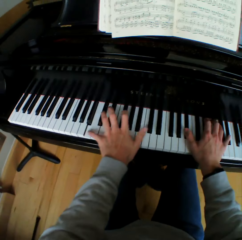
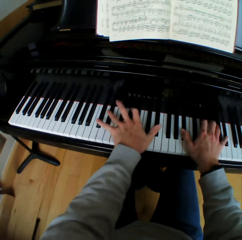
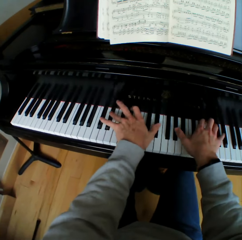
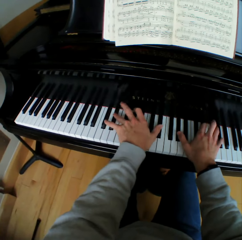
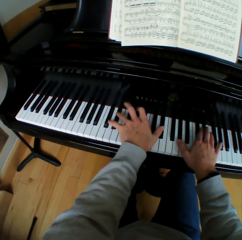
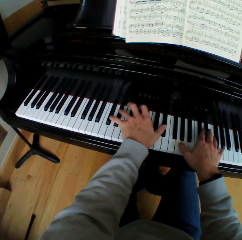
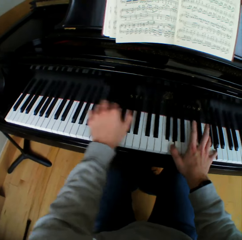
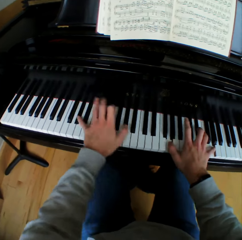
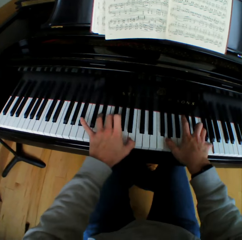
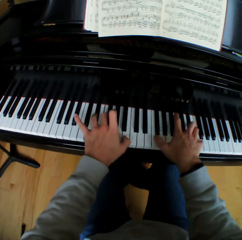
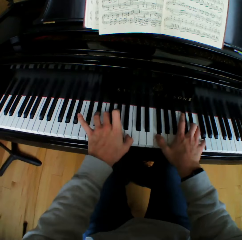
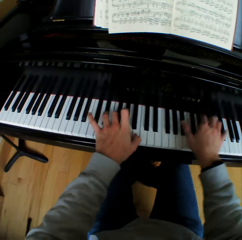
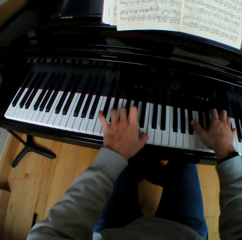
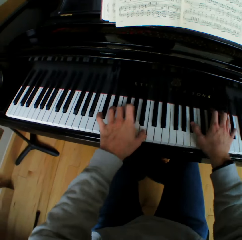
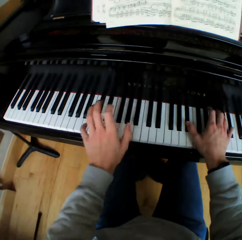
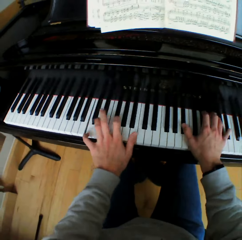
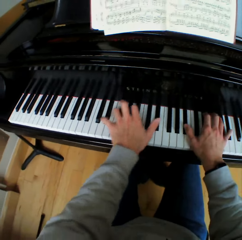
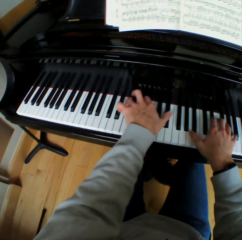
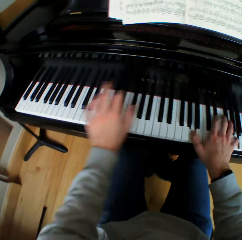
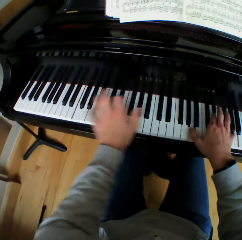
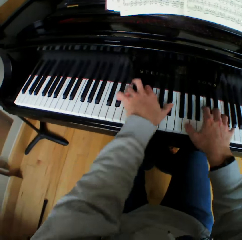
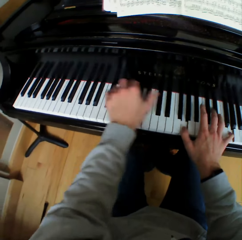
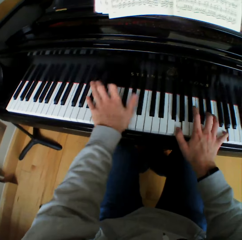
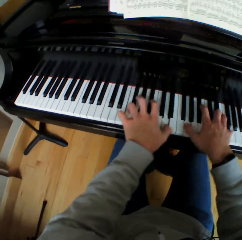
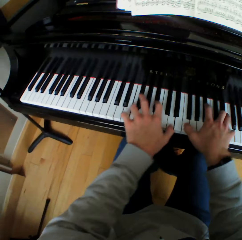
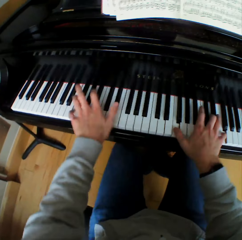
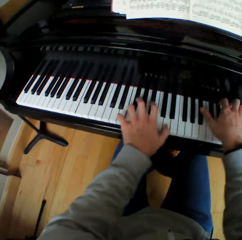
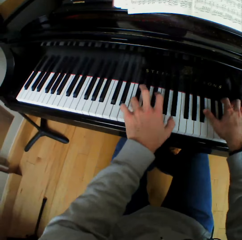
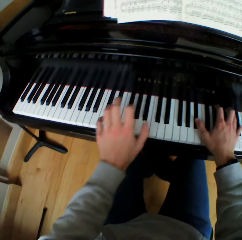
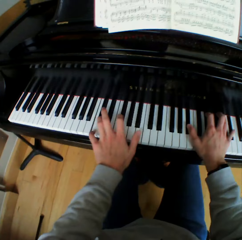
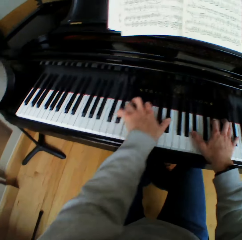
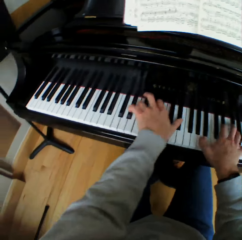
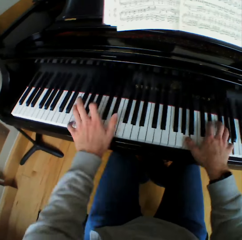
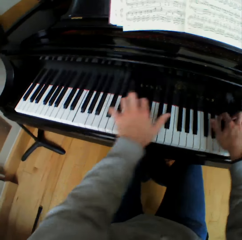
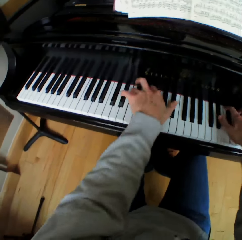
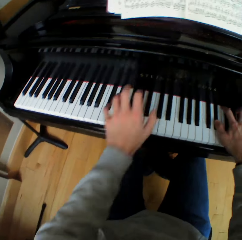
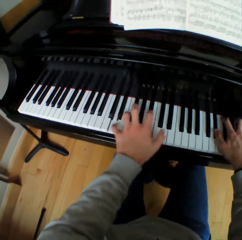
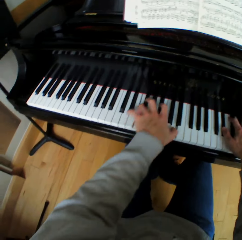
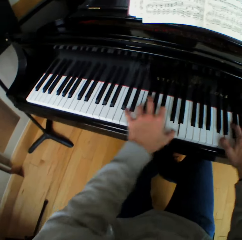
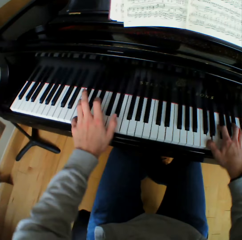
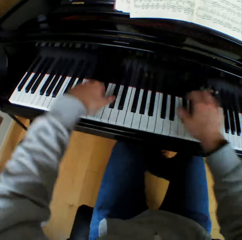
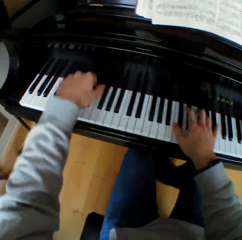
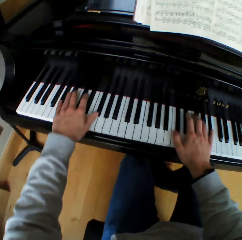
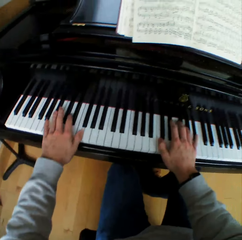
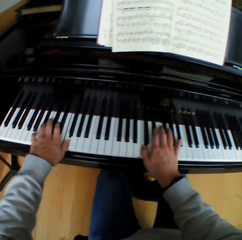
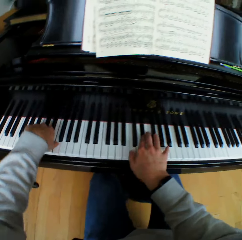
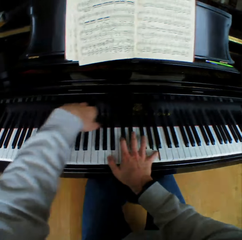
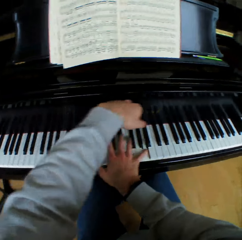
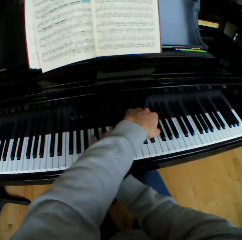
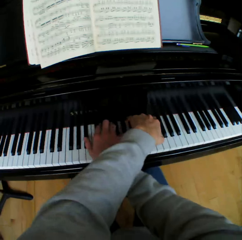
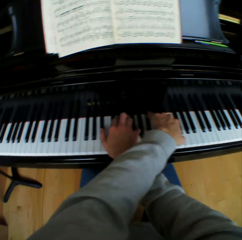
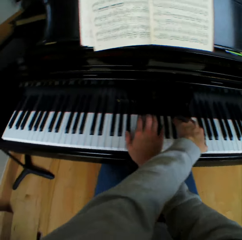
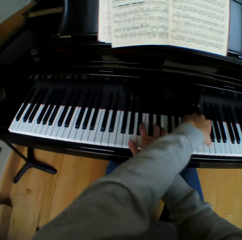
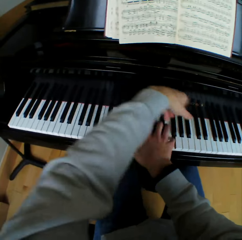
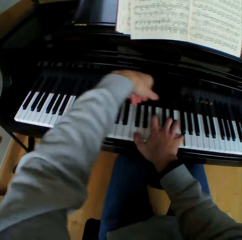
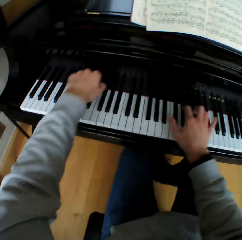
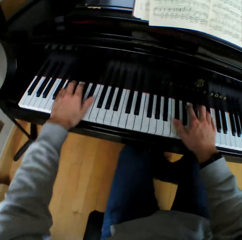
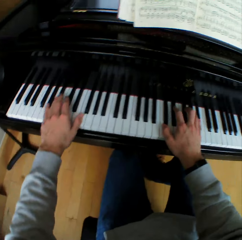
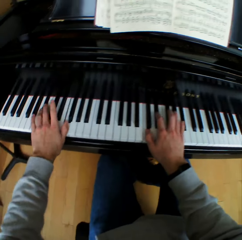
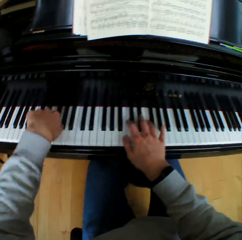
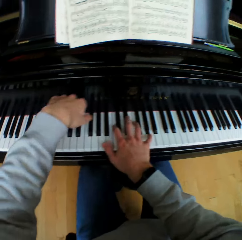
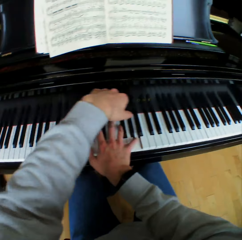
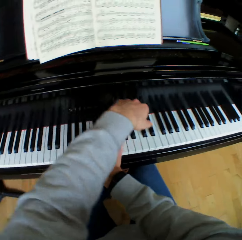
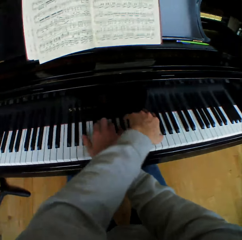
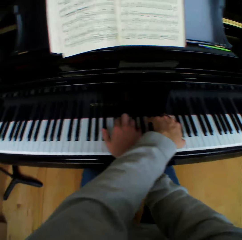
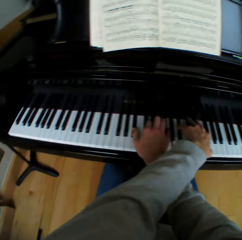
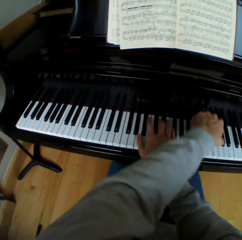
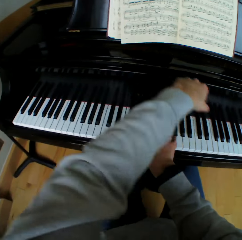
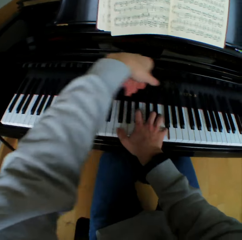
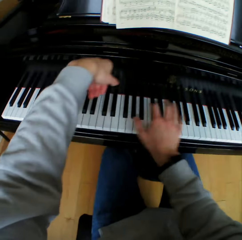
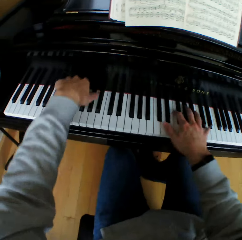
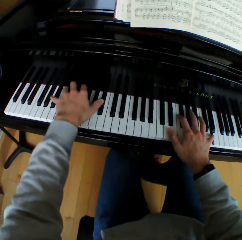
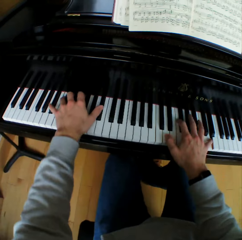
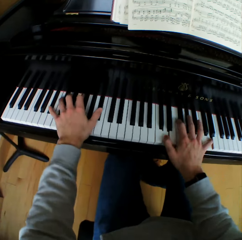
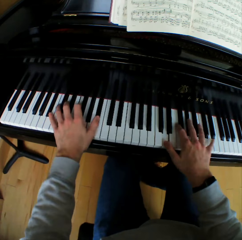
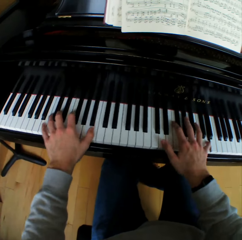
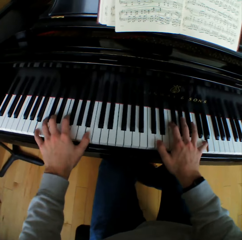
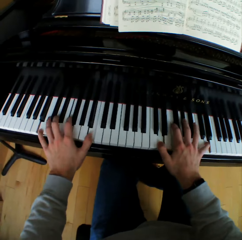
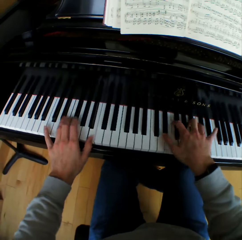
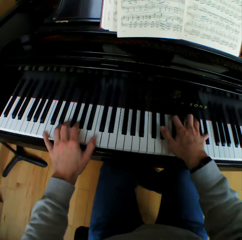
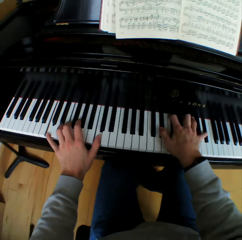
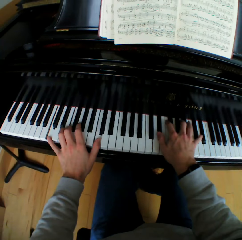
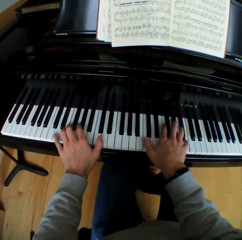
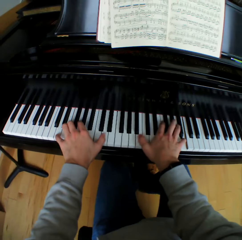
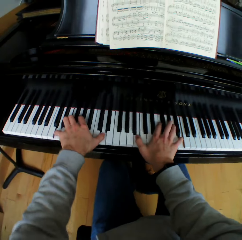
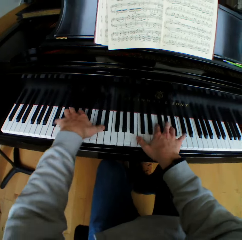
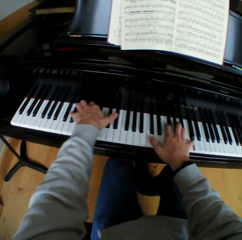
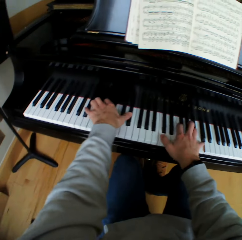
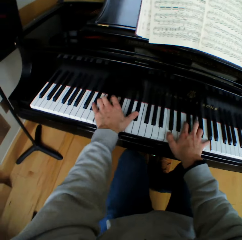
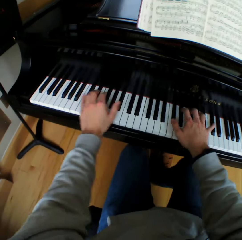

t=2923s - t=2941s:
The camera wearer moves his left hand across the right hand. He plays the piano with both hands. He moves his left hand across the right hand. He plays the piano with both hands. He moves his left hand across the right hand. He plays the piano with both hands. He moves his left hand across the right hand. He plays the piano with both hands.

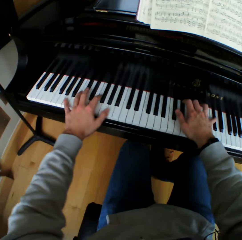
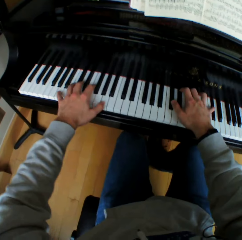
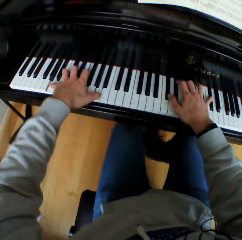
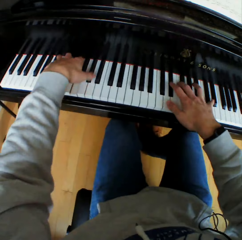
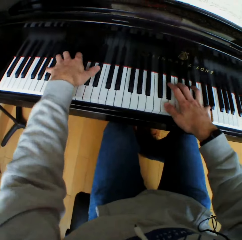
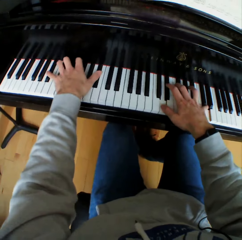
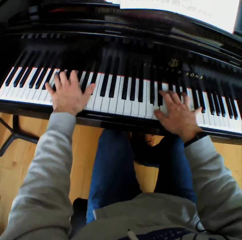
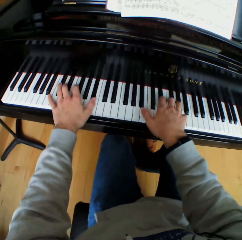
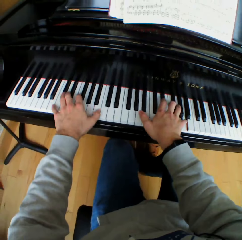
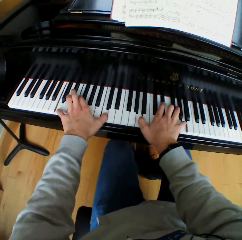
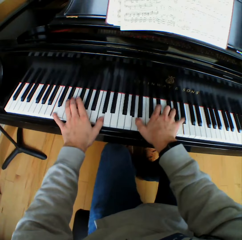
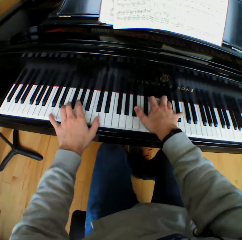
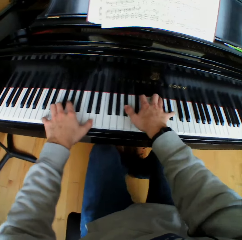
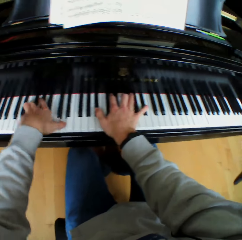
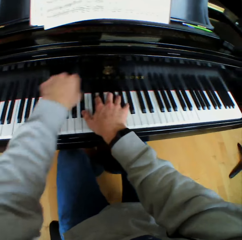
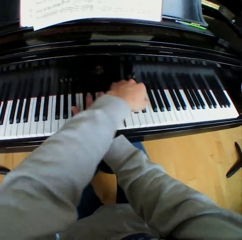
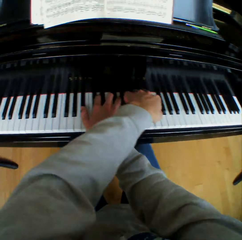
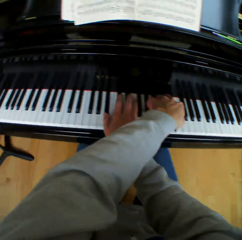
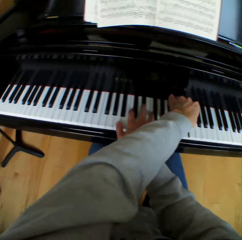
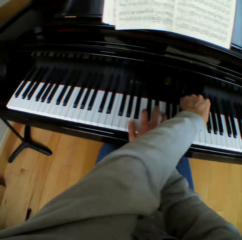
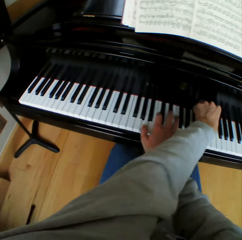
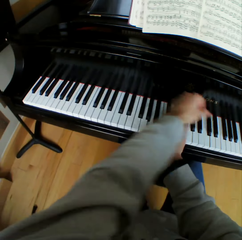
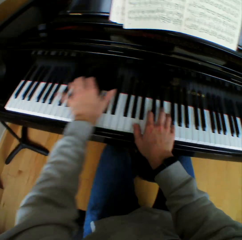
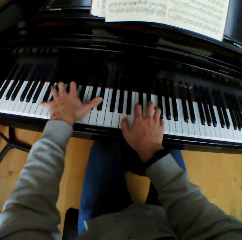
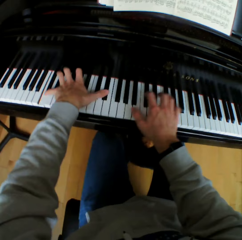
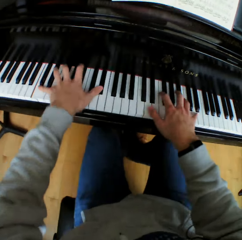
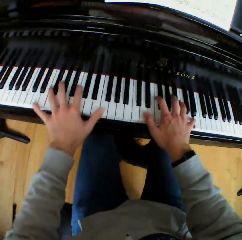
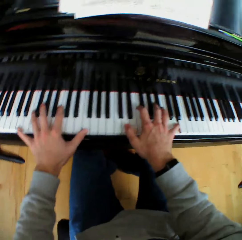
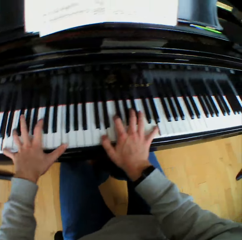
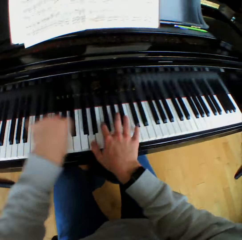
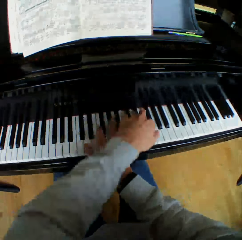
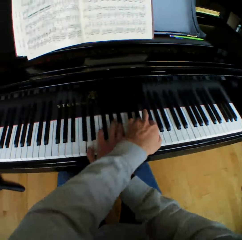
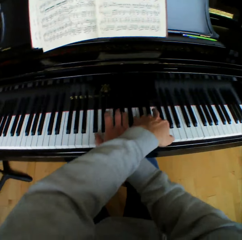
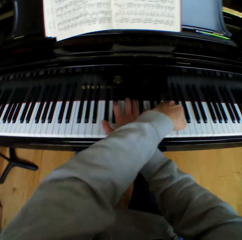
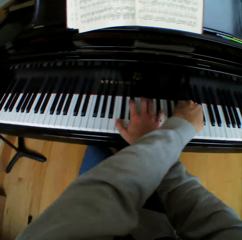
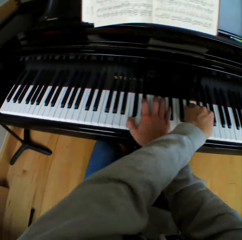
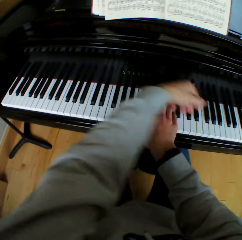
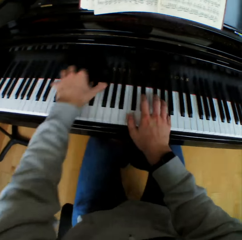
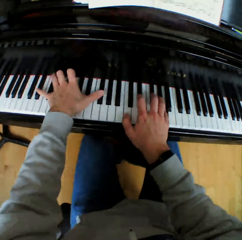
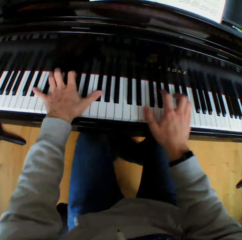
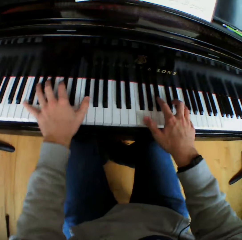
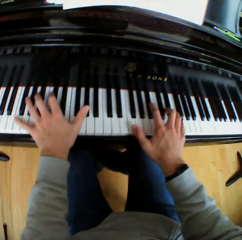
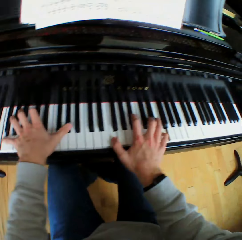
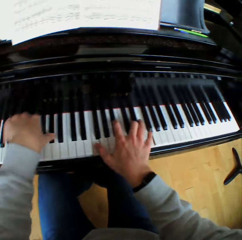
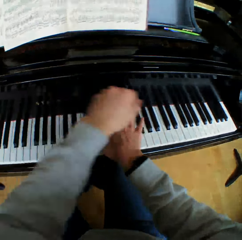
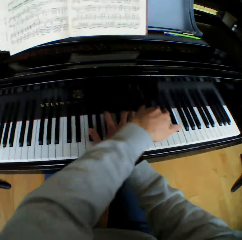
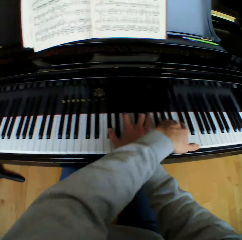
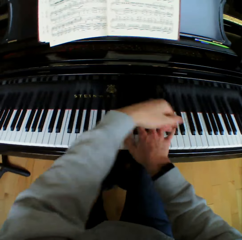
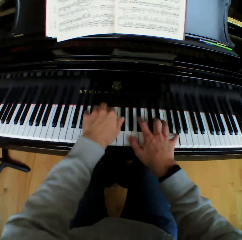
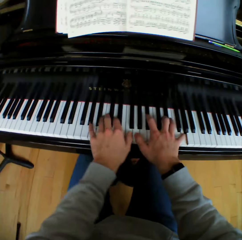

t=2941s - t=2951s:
The camera wearer moves his left hand across the right hand. He plays the piano with both hands. He moves his left hand across the right hand. He plays the piano with both hands. He moves his left hand across the right hand. He plays the piano with both hands. He moves his left hand across the right hand. He plays the piano with both hands. He moves his left hand across the right hand. He plays the piano with both hands.
